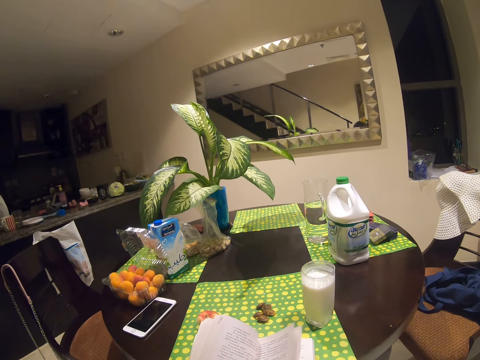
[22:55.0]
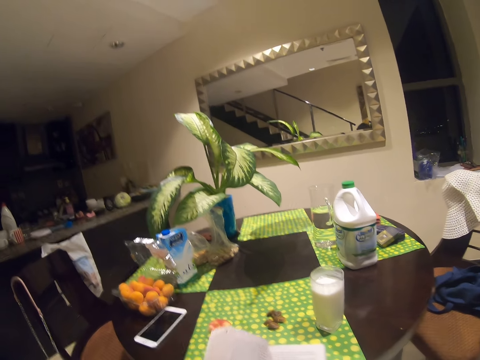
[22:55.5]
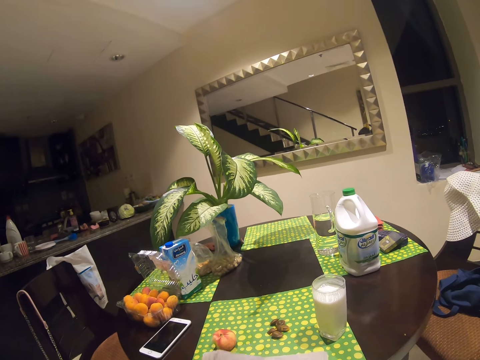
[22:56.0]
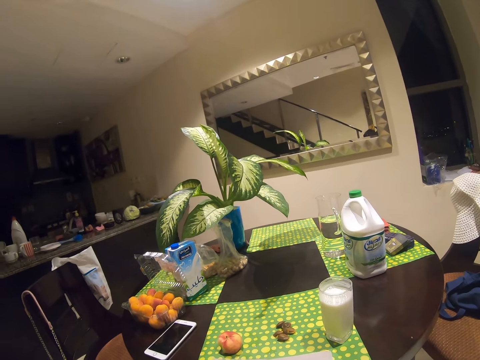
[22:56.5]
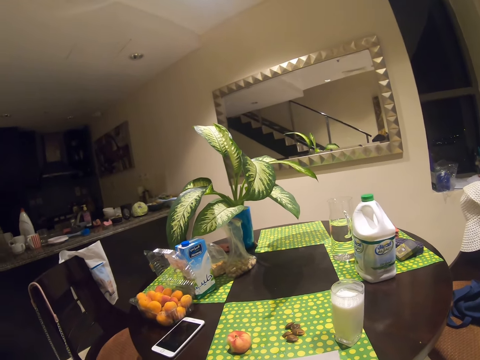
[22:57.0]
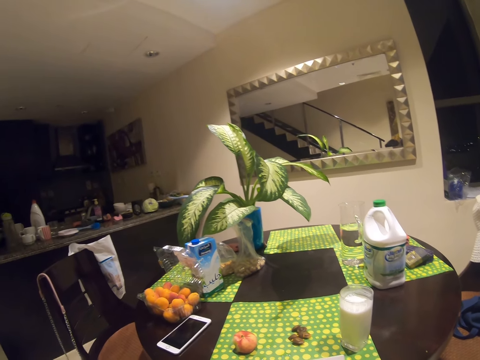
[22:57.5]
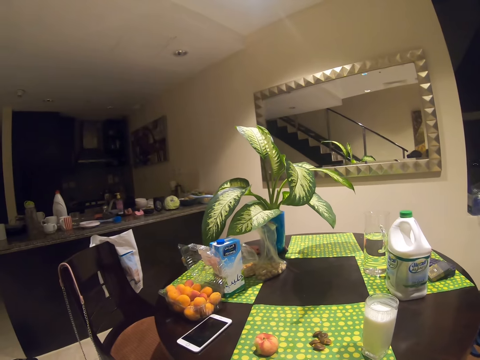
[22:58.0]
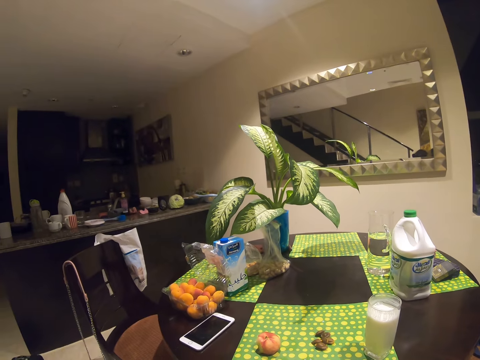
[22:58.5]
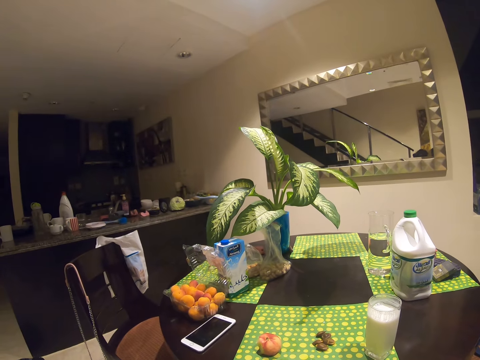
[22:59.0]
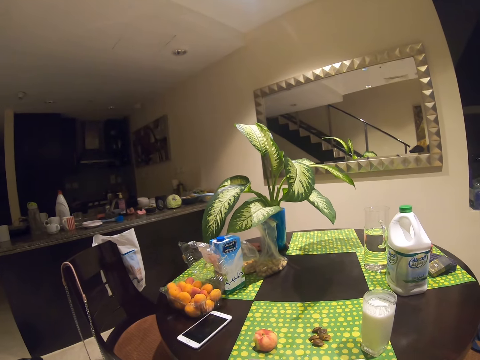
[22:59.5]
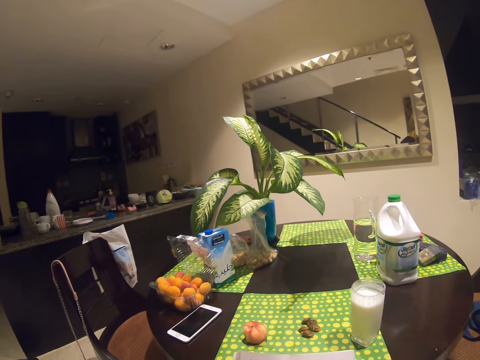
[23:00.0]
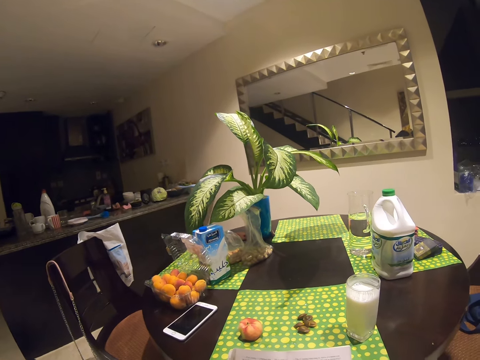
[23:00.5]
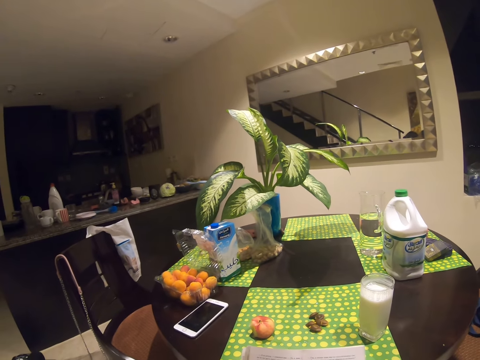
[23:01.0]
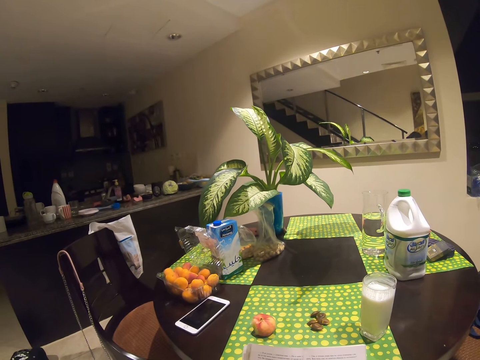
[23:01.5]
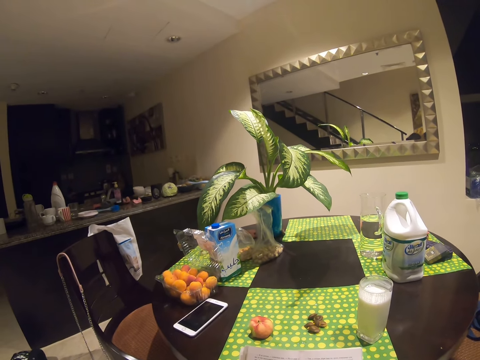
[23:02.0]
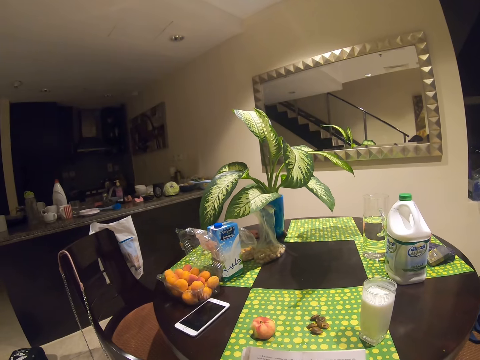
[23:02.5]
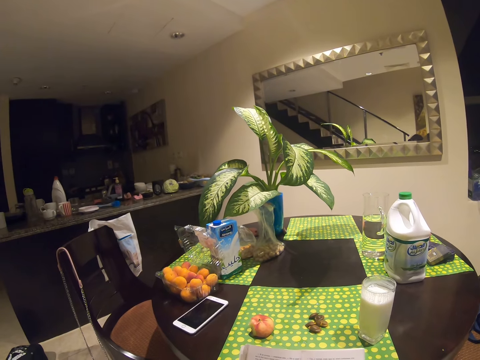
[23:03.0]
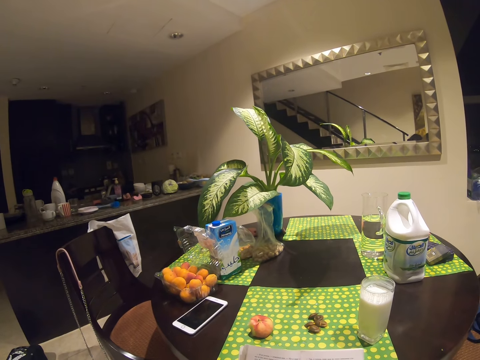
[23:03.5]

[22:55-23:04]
The camera wearer turns a page. They look around.

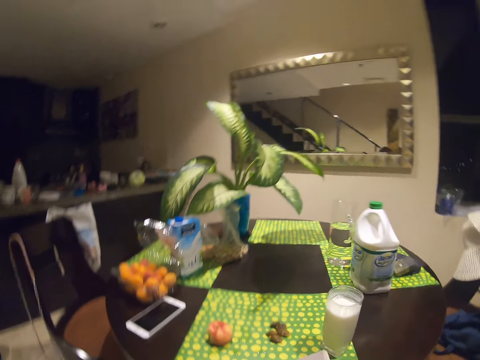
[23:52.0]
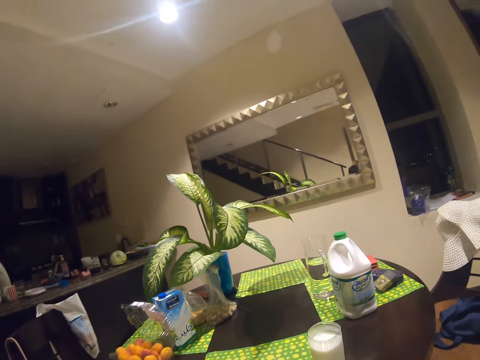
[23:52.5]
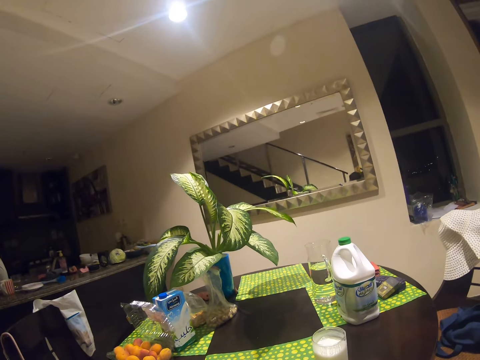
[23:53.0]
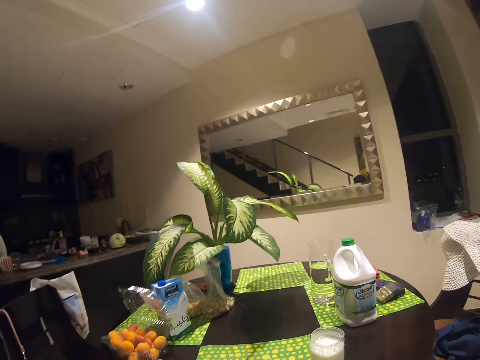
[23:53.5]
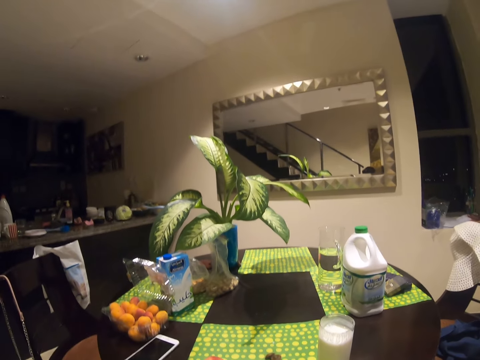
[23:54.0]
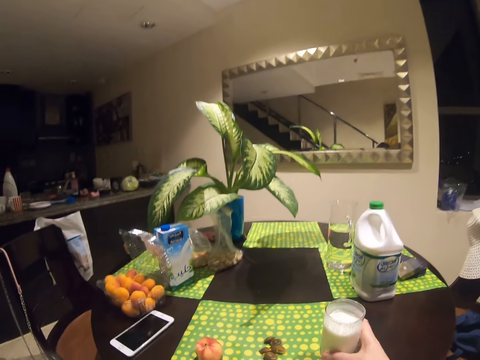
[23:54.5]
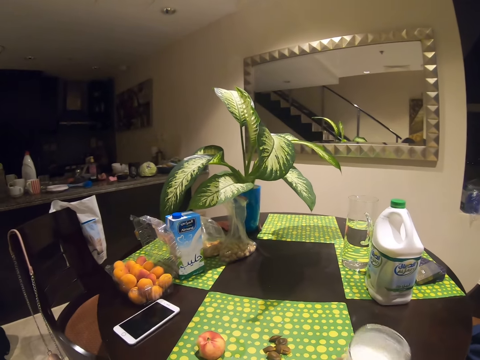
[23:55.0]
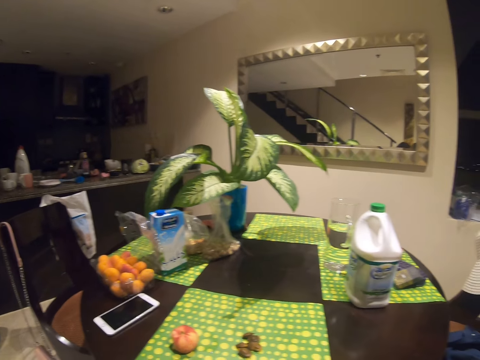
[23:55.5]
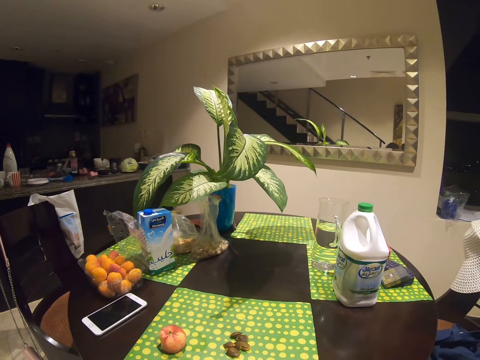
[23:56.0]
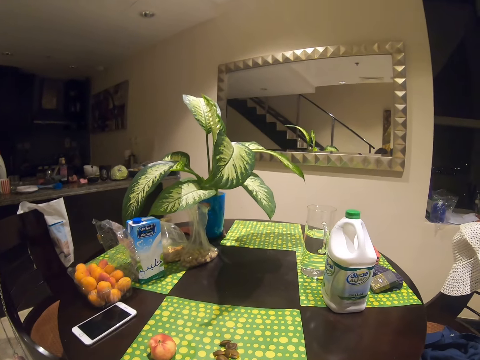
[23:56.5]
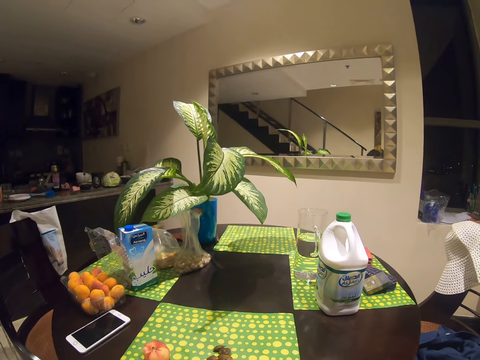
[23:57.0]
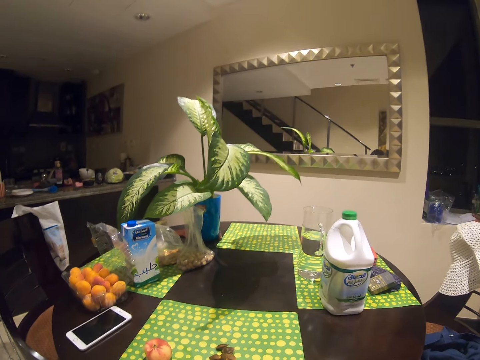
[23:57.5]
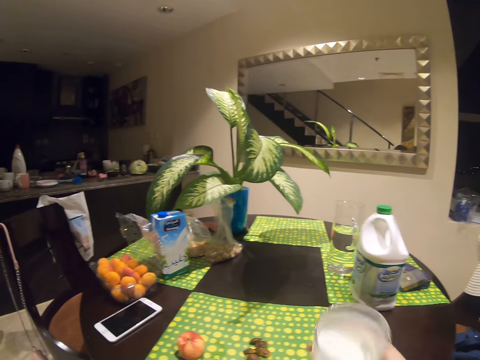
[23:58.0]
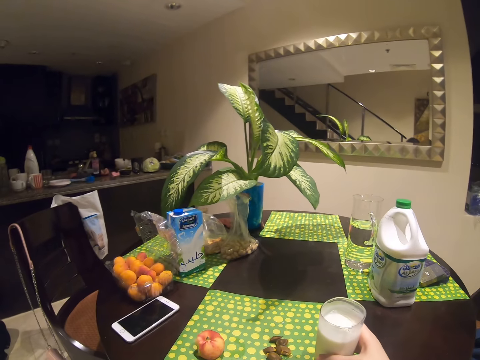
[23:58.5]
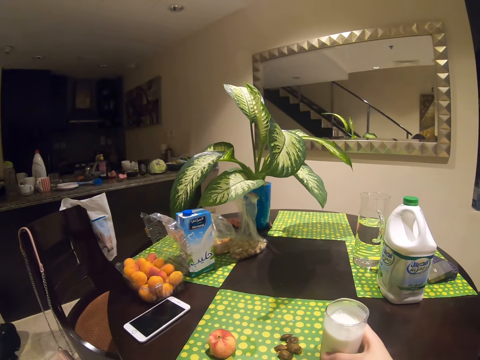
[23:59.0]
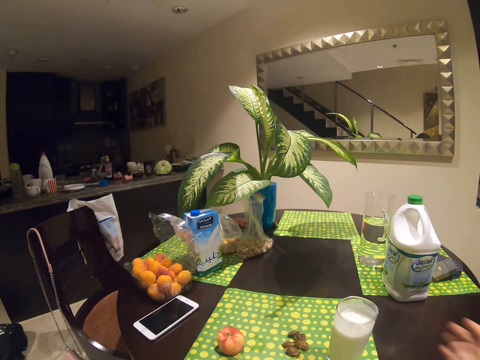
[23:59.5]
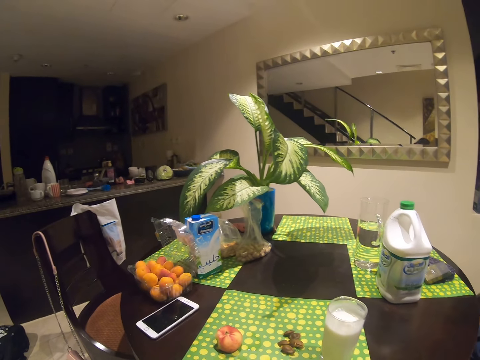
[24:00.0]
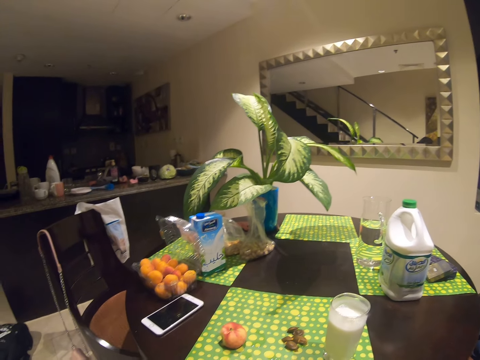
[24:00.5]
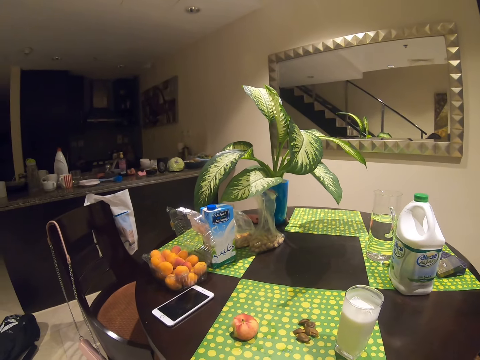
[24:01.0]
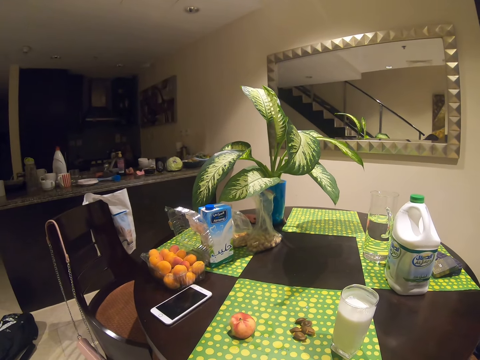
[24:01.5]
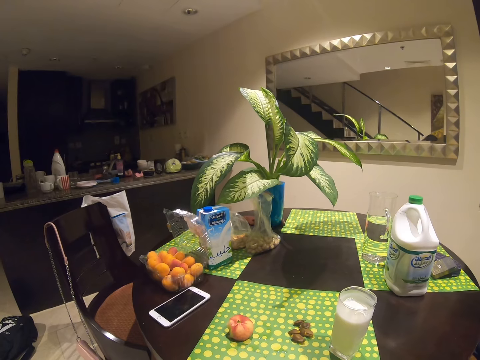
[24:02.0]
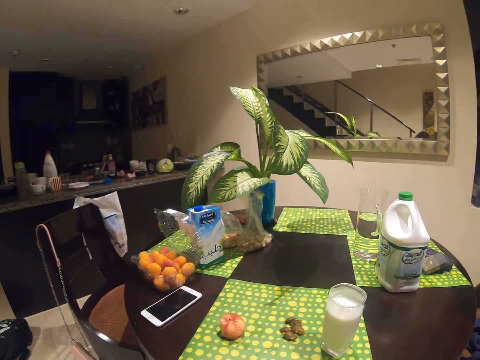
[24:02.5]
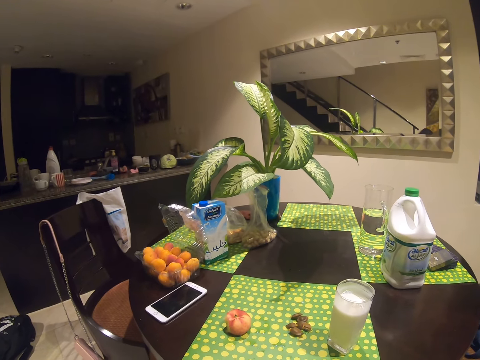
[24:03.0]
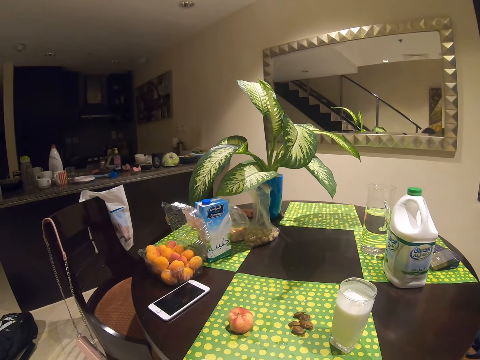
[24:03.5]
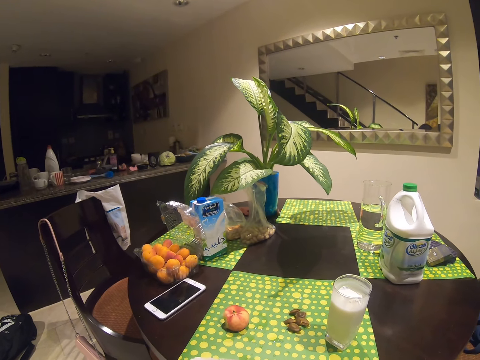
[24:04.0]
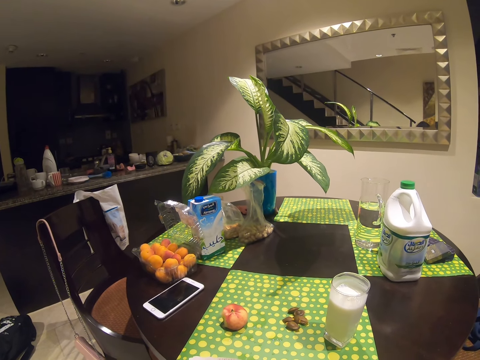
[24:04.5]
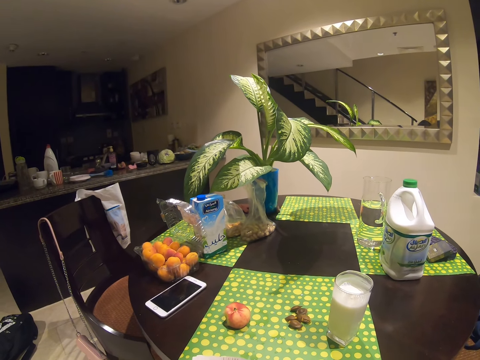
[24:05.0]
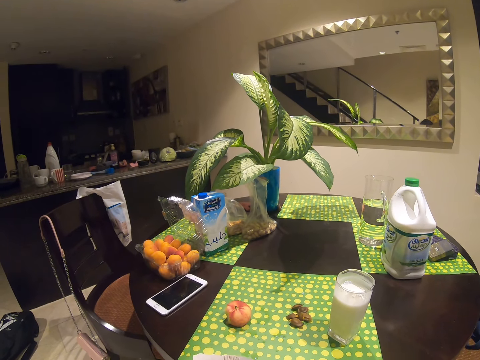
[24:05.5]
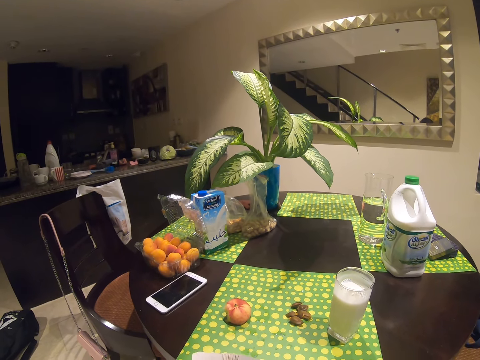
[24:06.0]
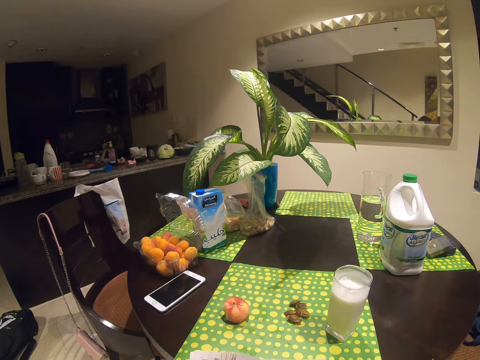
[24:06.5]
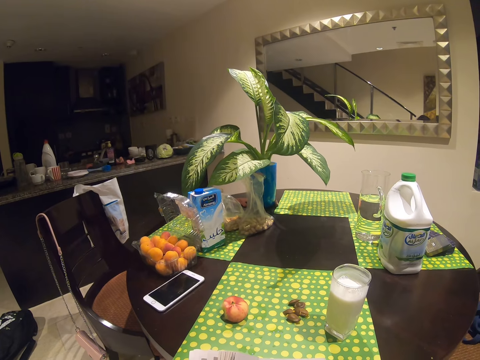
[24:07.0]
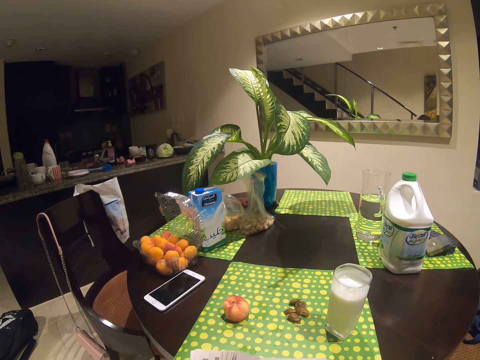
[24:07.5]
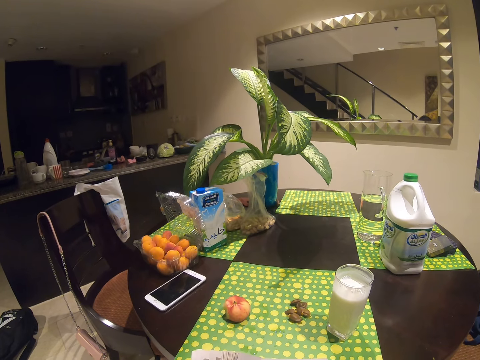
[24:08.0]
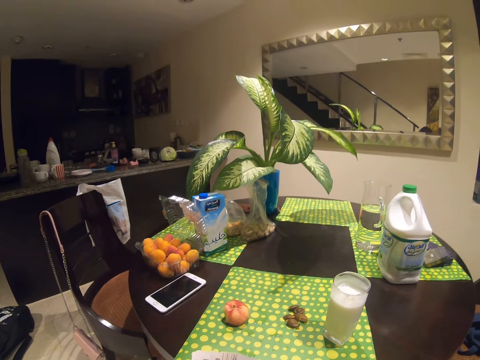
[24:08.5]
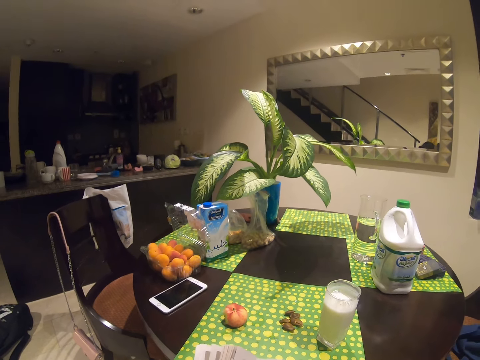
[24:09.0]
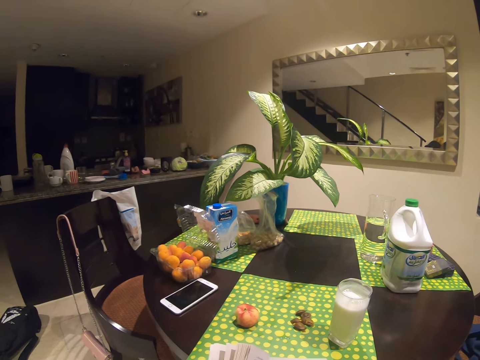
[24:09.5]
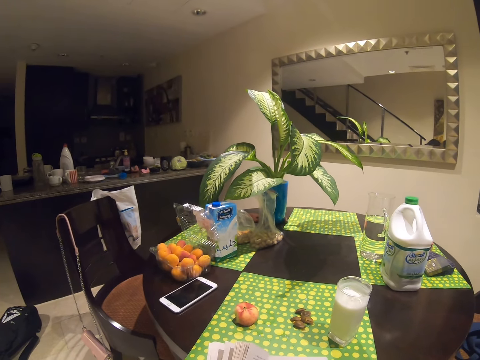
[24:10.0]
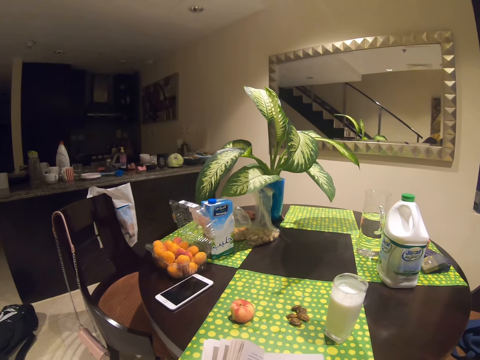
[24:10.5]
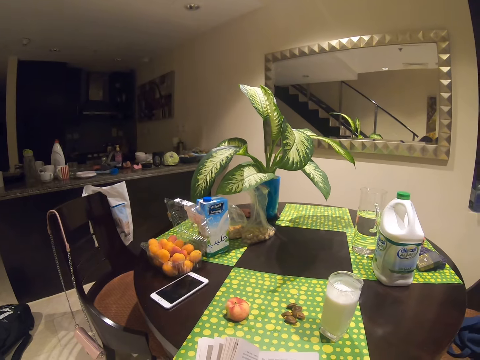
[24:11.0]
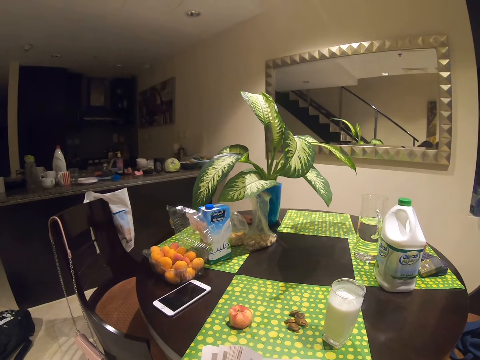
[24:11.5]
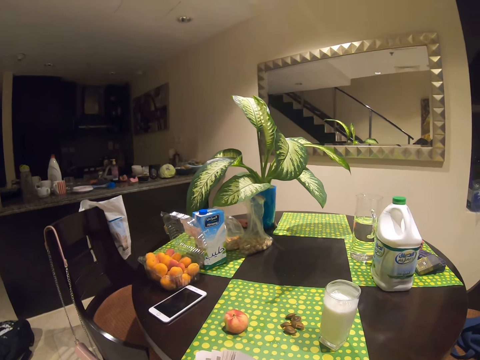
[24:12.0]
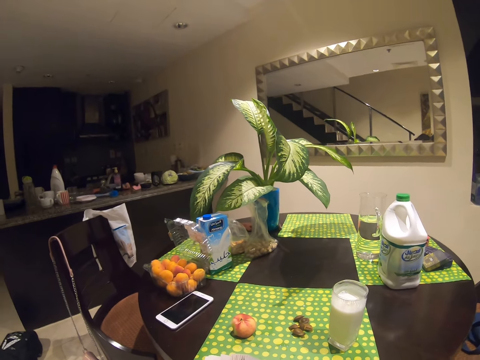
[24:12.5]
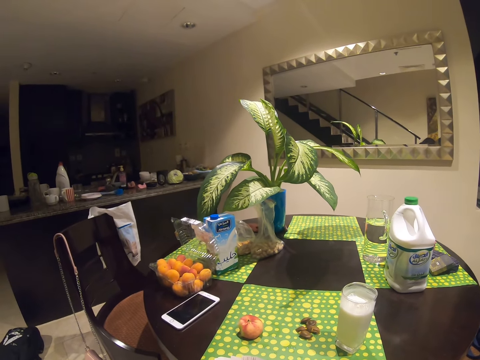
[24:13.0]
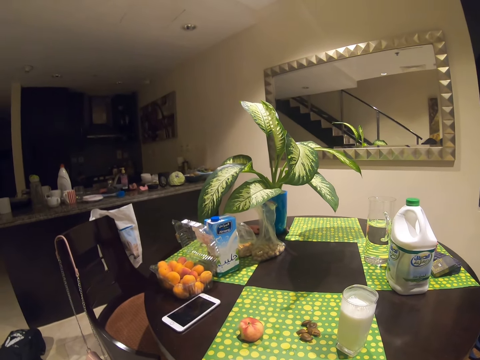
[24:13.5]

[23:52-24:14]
The camera wearer reads in the book. They pick up a glass of milk. They put the glass of milk on the table. They drink milk in the glass. They look around.
